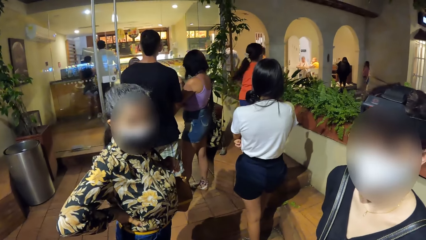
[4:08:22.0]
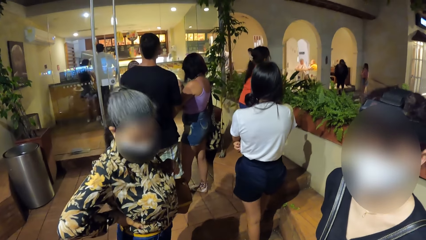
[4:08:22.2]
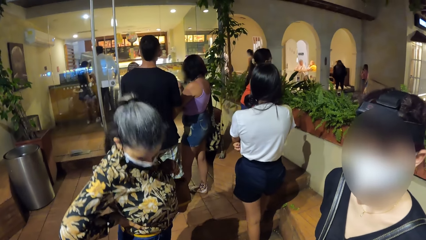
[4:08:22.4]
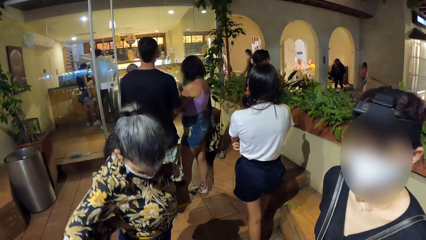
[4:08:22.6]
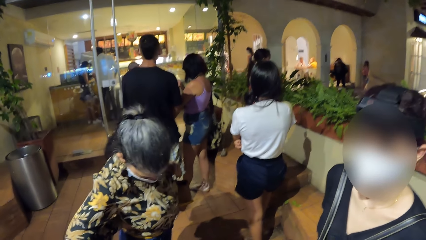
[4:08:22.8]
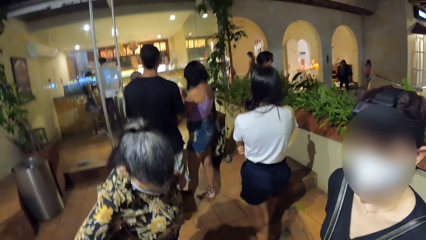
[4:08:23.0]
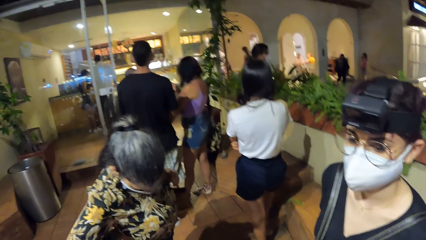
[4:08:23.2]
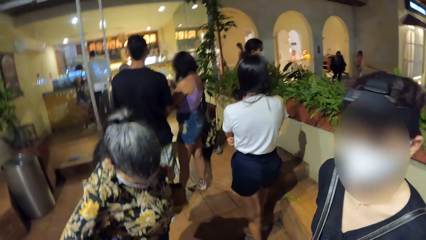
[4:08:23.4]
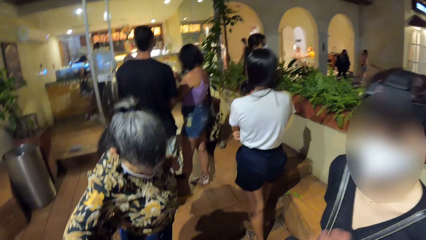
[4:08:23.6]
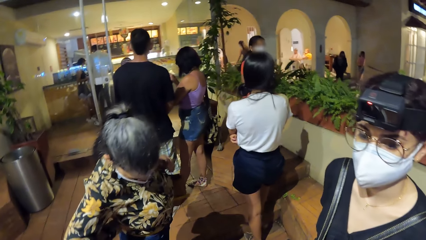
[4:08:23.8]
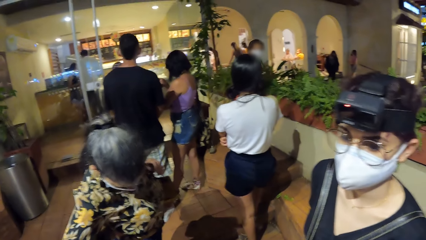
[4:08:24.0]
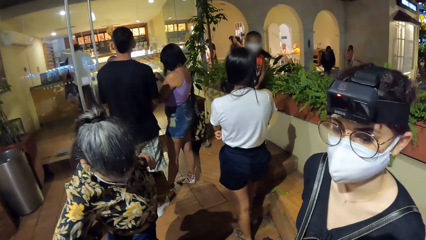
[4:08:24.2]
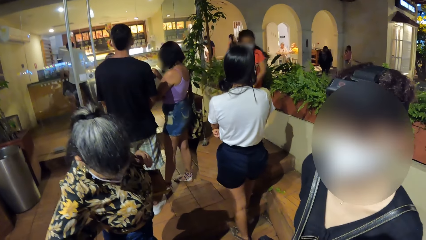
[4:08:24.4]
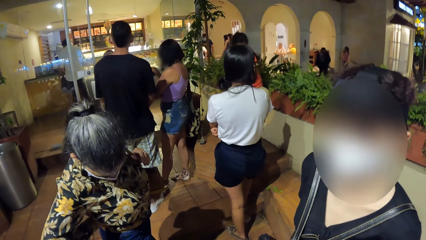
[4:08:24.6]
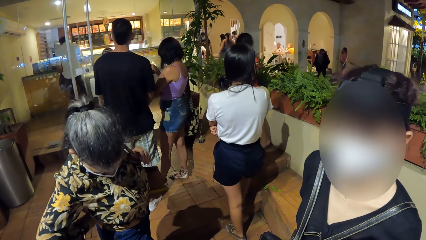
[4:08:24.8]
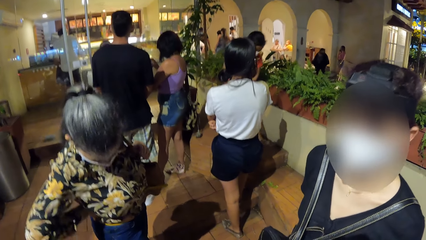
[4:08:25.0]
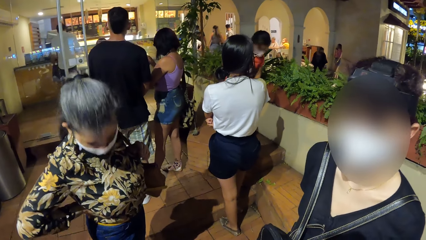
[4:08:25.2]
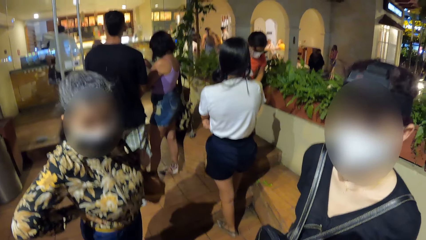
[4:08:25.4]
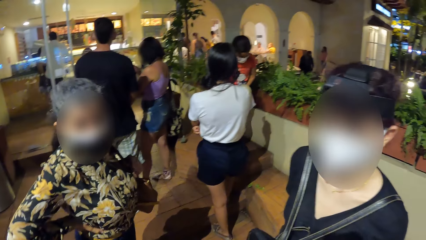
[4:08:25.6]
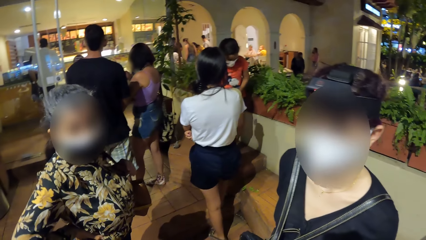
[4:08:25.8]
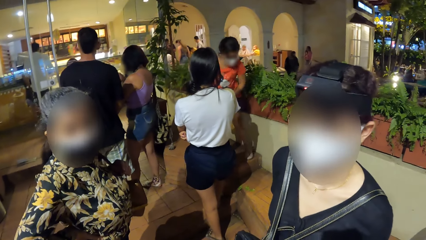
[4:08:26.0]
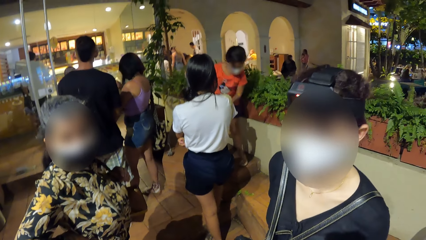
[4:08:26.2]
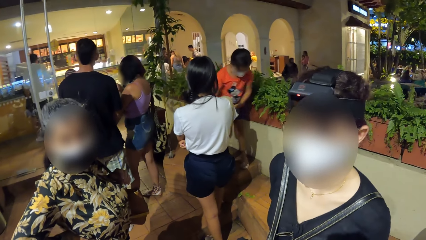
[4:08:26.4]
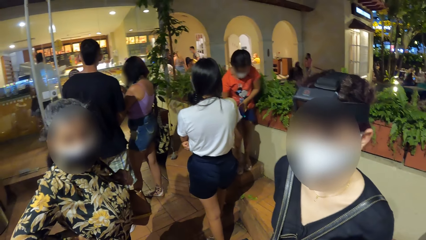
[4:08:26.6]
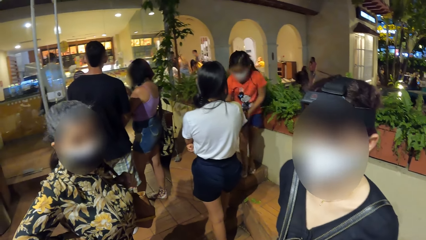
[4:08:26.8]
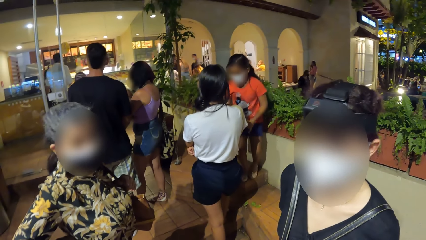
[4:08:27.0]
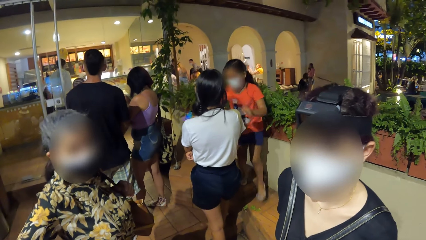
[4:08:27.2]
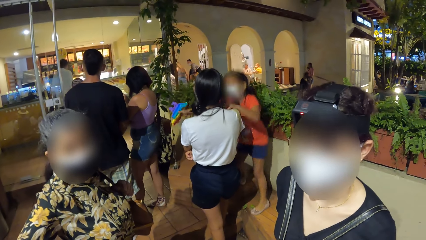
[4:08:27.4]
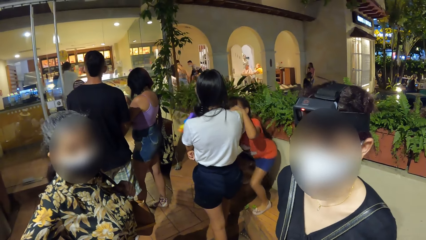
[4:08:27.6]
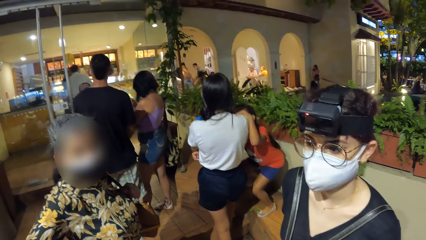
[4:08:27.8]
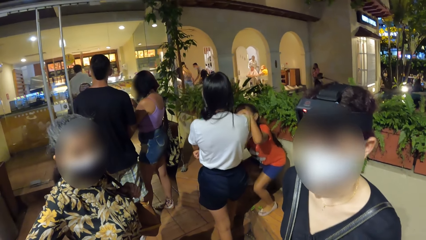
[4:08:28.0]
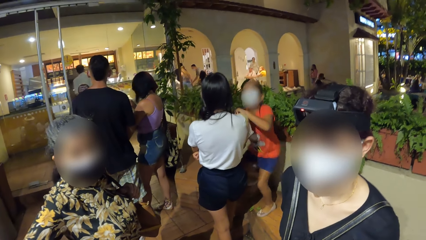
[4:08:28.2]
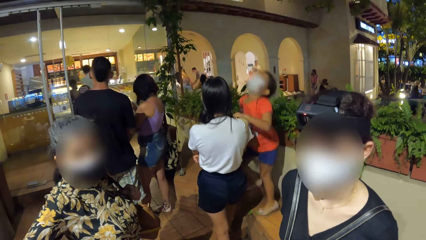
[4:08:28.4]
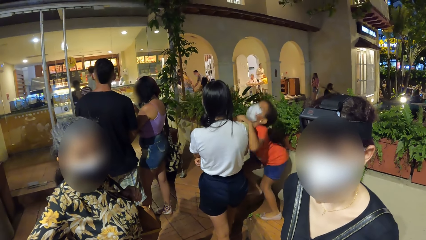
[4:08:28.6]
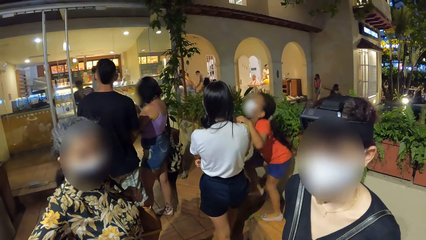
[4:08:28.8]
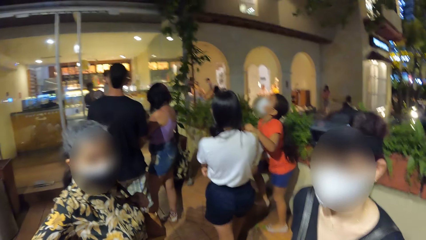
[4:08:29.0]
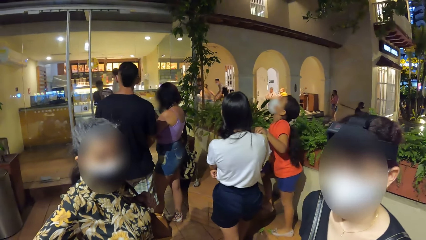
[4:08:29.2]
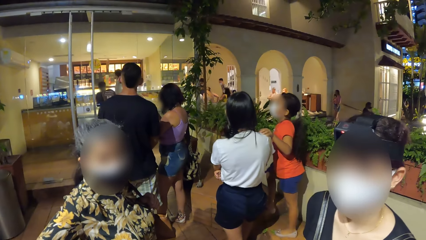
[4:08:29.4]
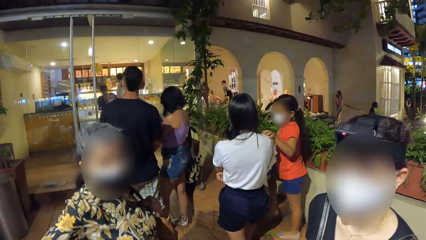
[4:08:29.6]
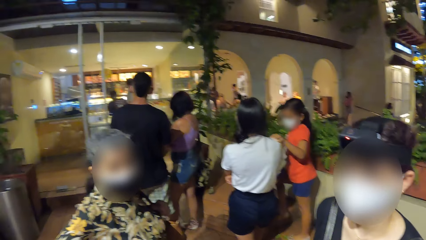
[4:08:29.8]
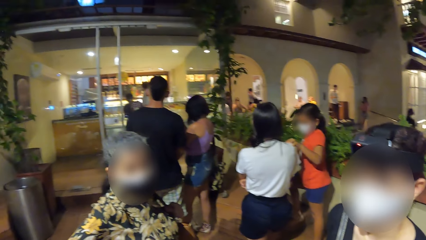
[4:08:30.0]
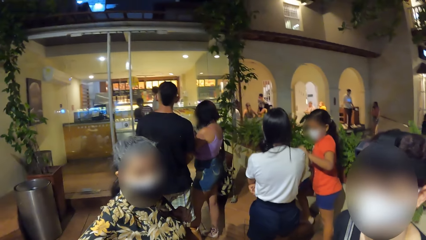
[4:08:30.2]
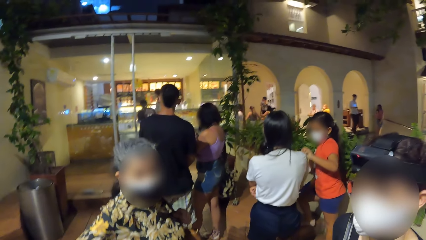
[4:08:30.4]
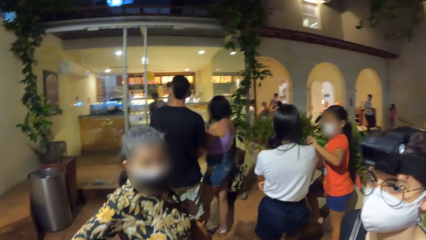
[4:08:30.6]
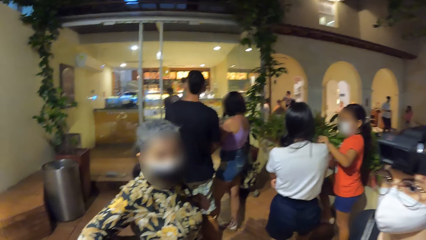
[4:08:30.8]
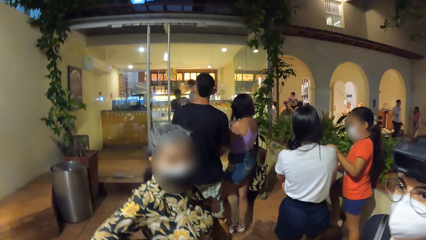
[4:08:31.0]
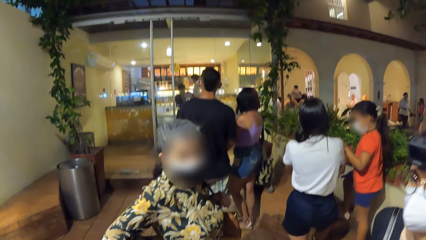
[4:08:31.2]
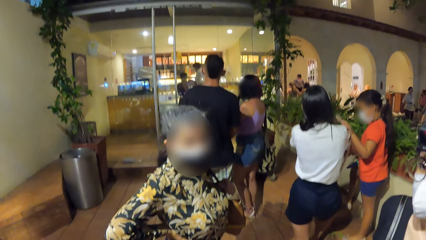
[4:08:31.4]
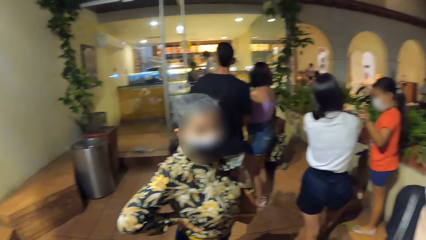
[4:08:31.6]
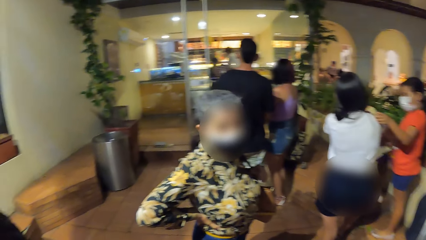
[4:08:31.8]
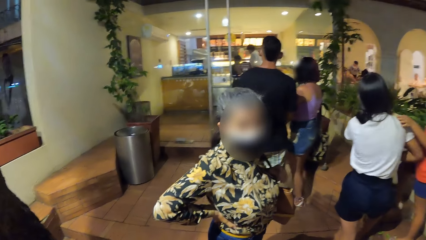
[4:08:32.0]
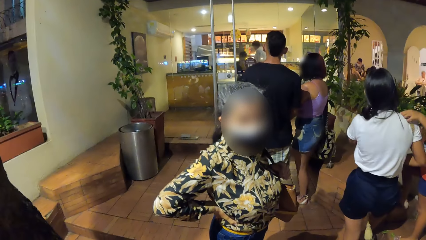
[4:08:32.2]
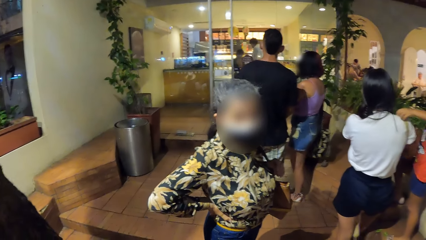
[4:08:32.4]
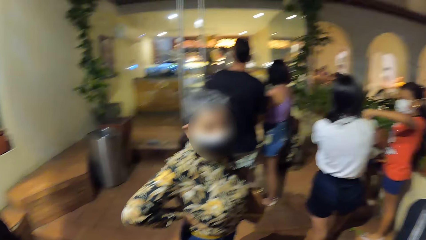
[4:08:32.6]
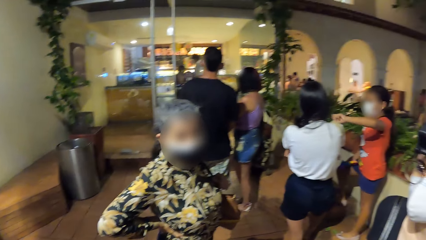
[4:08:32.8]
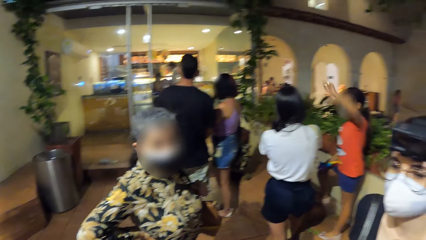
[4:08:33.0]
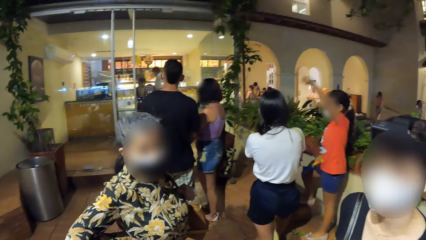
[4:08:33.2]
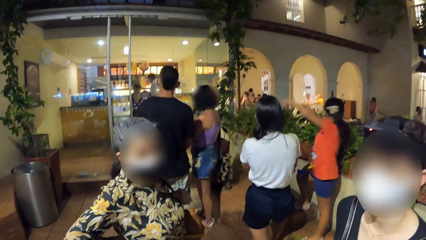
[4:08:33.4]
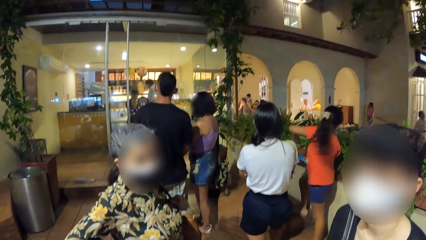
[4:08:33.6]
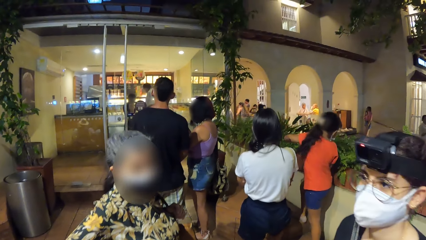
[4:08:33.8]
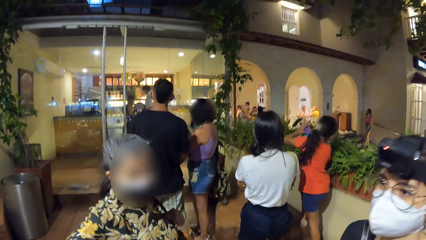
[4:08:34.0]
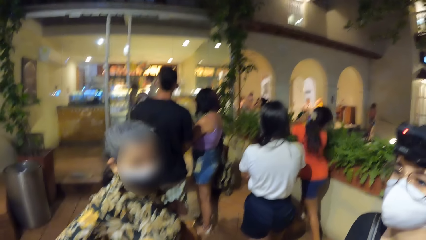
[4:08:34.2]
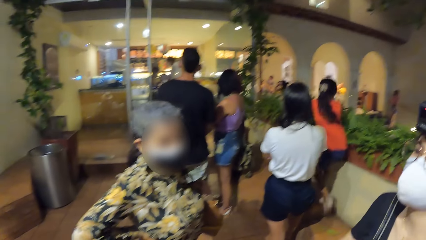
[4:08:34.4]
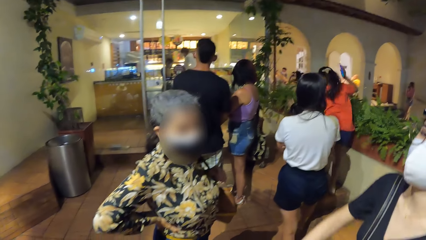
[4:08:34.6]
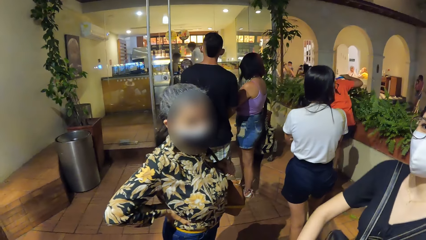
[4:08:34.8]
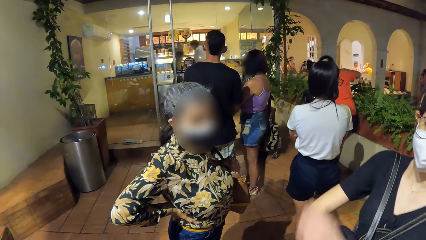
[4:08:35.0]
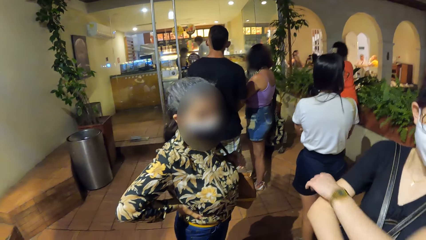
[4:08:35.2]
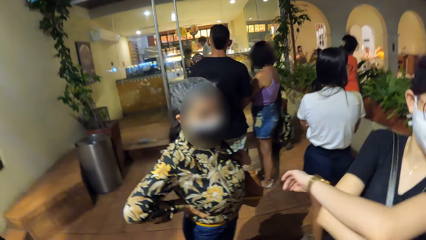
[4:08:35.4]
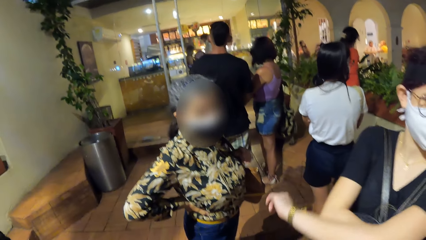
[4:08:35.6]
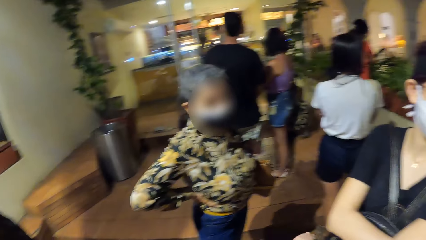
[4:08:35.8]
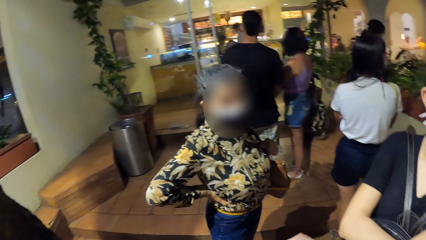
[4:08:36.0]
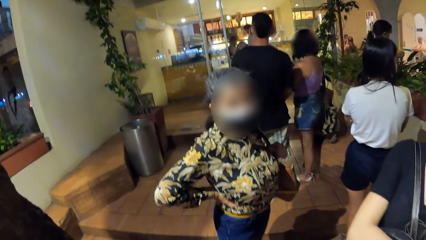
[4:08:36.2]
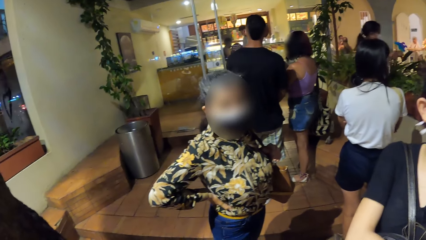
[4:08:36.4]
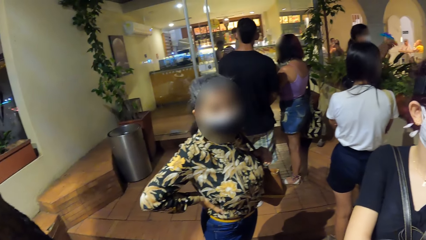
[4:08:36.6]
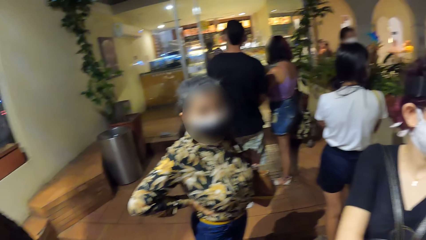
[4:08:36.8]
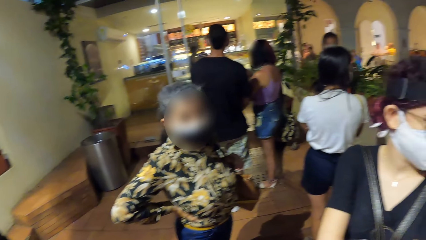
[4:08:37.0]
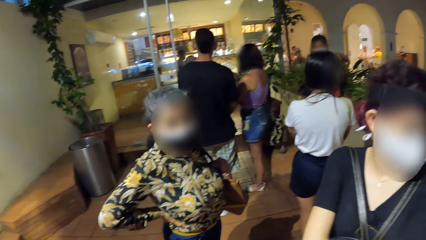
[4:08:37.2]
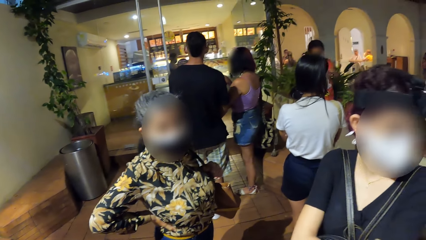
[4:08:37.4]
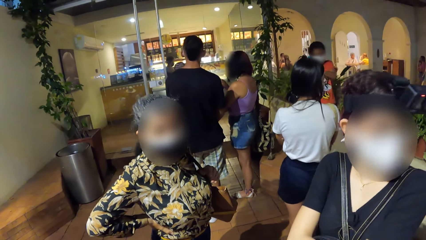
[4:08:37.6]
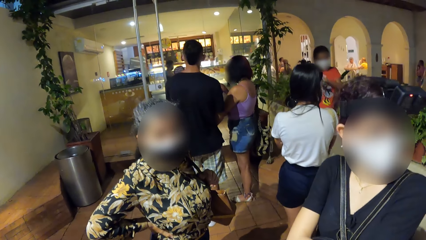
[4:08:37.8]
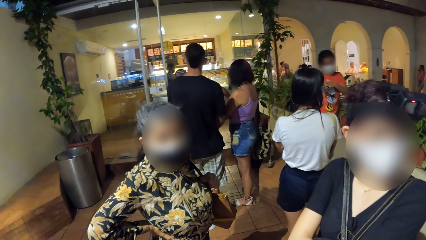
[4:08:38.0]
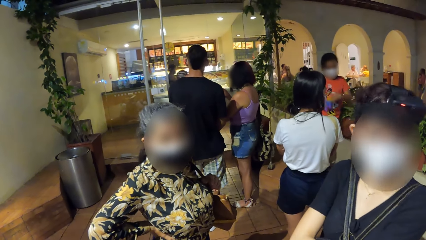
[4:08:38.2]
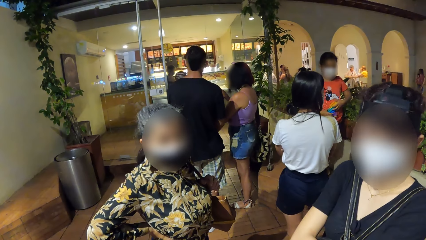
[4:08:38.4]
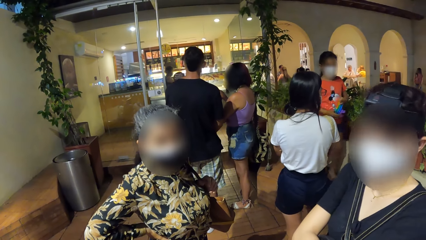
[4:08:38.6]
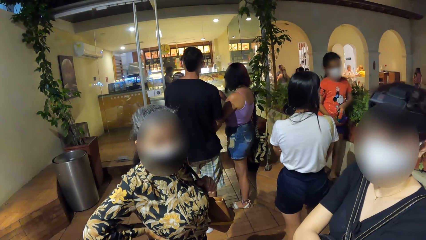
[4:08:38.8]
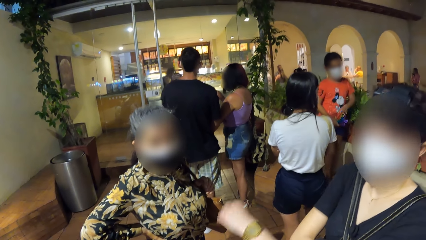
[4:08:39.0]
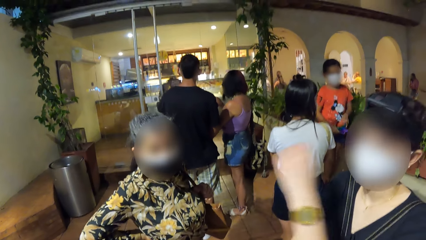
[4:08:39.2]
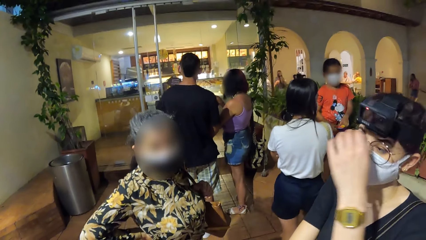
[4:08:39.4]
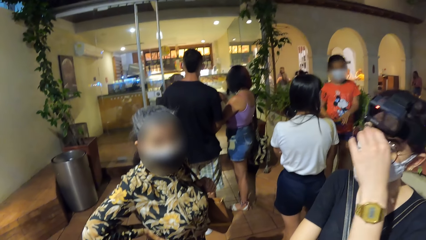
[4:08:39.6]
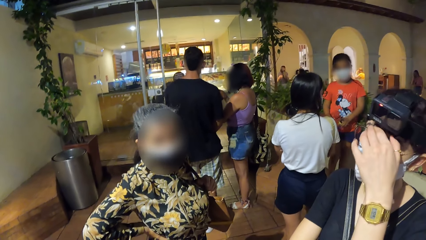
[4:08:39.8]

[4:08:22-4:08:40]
The girl holds the woman with both hands.
